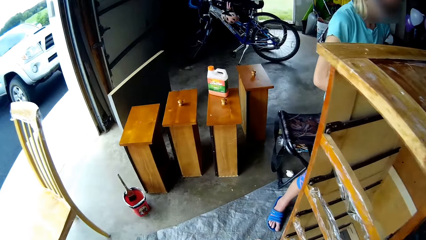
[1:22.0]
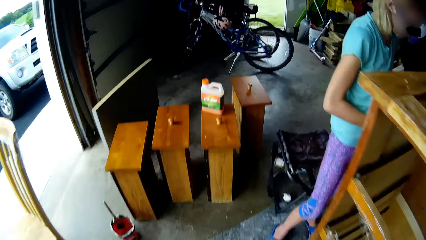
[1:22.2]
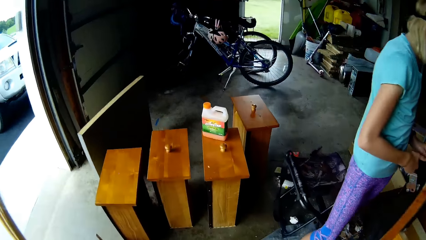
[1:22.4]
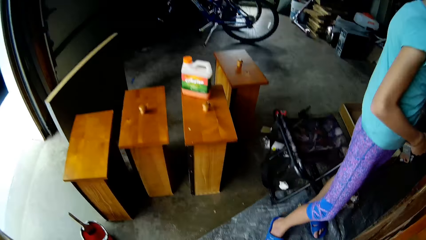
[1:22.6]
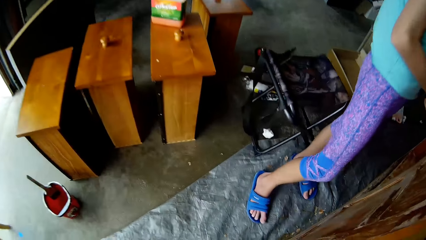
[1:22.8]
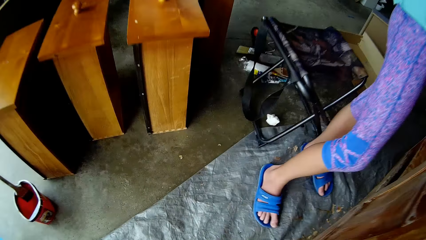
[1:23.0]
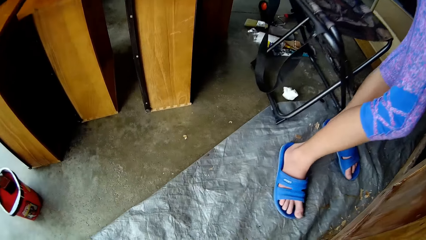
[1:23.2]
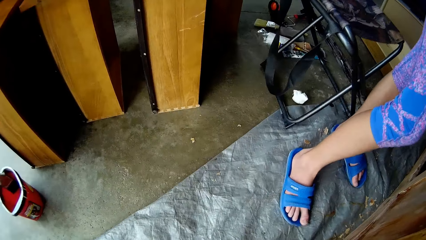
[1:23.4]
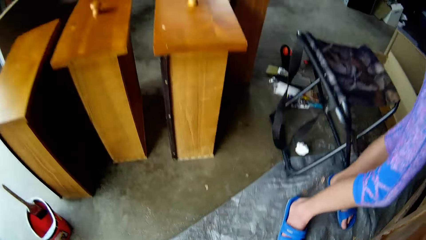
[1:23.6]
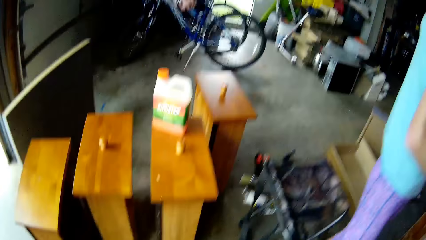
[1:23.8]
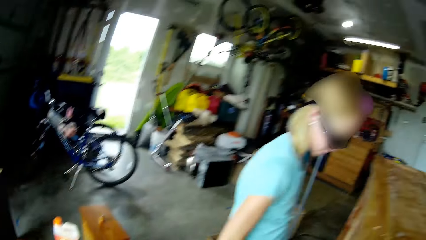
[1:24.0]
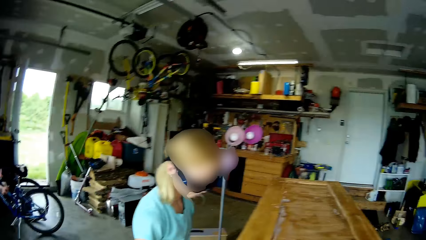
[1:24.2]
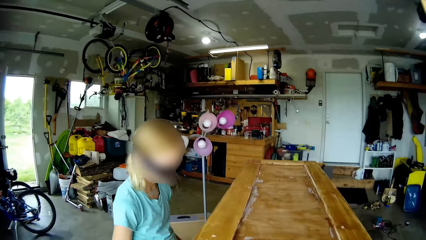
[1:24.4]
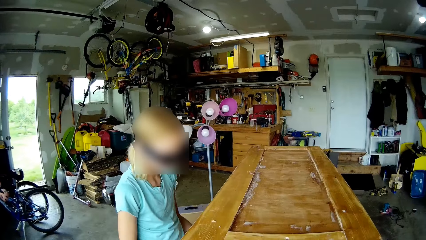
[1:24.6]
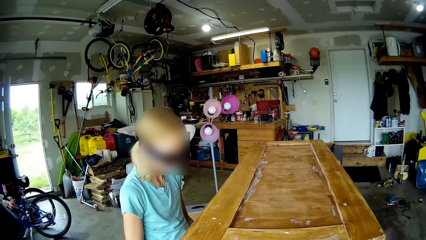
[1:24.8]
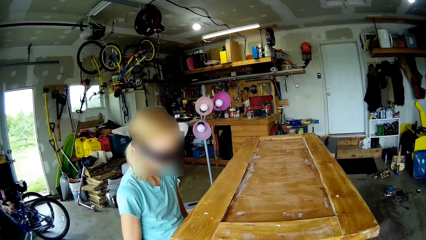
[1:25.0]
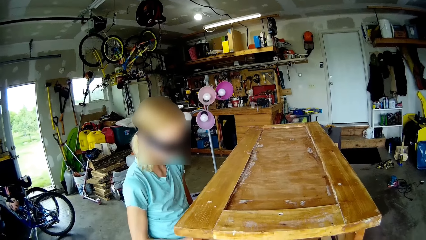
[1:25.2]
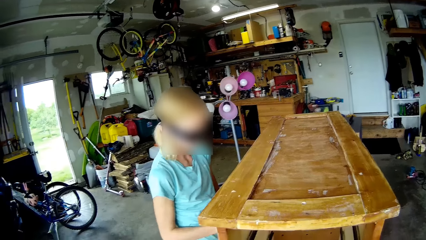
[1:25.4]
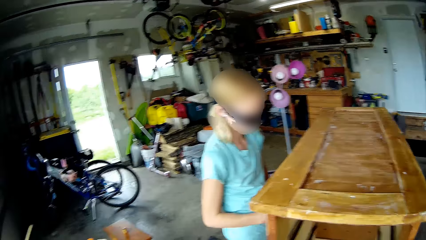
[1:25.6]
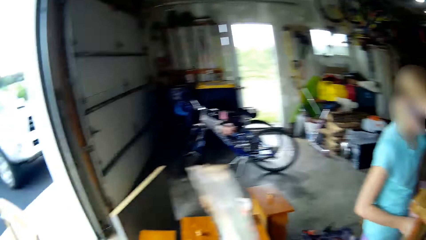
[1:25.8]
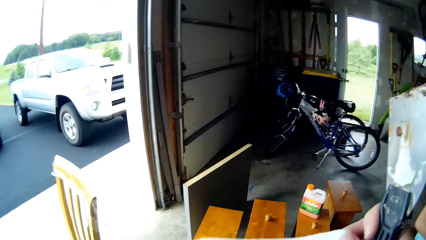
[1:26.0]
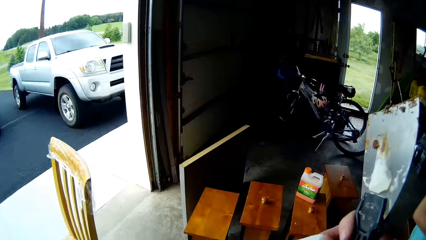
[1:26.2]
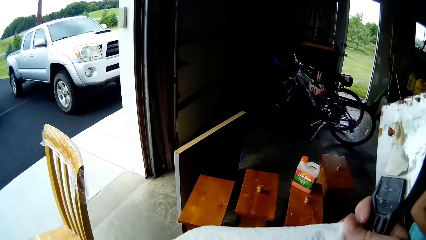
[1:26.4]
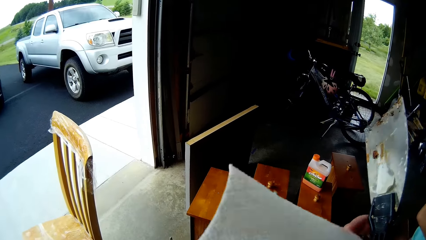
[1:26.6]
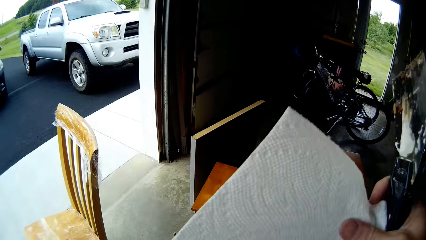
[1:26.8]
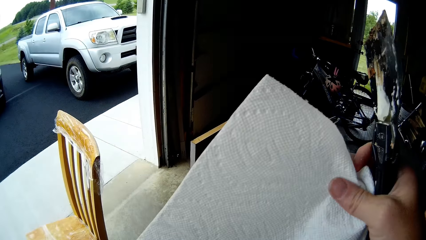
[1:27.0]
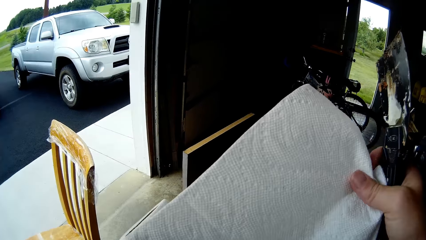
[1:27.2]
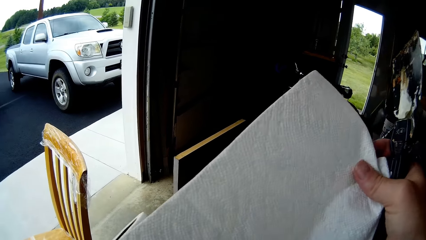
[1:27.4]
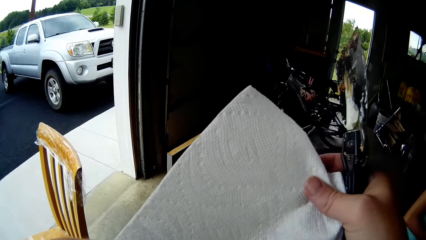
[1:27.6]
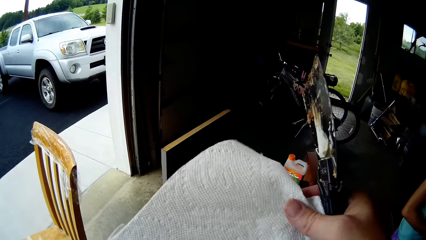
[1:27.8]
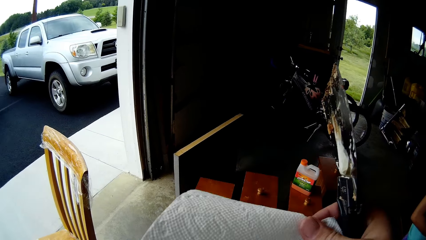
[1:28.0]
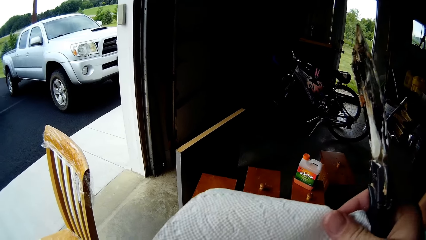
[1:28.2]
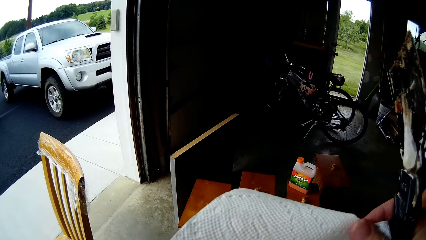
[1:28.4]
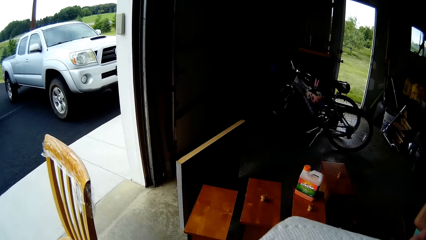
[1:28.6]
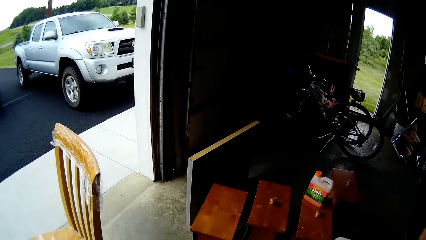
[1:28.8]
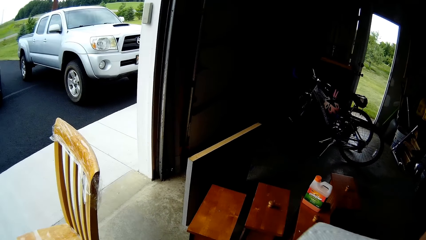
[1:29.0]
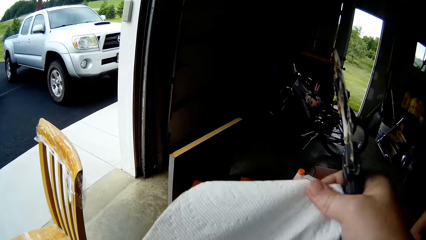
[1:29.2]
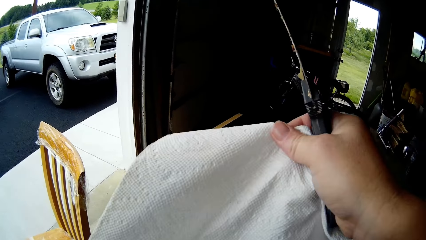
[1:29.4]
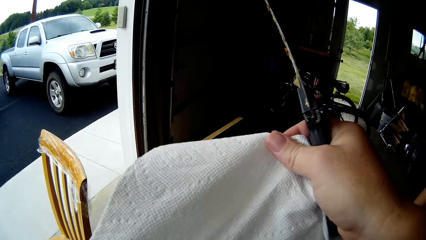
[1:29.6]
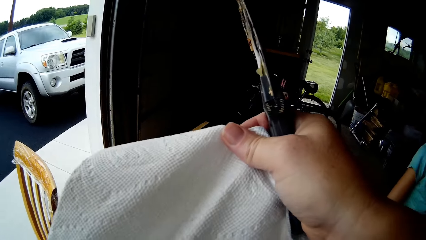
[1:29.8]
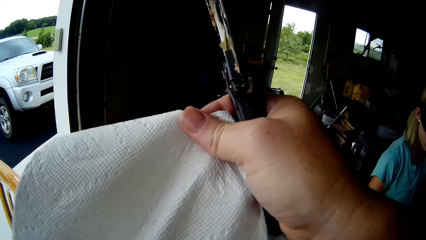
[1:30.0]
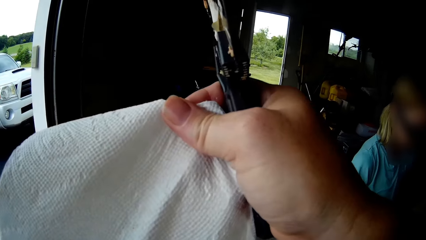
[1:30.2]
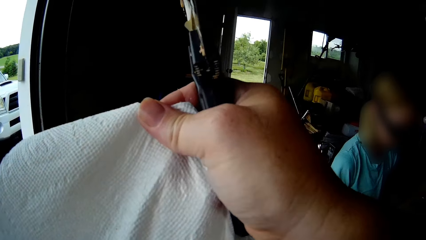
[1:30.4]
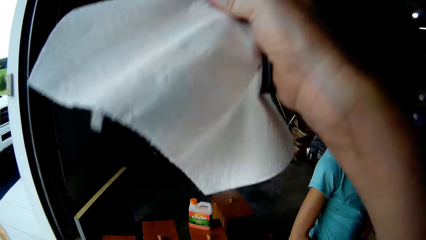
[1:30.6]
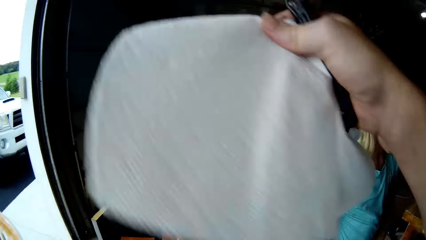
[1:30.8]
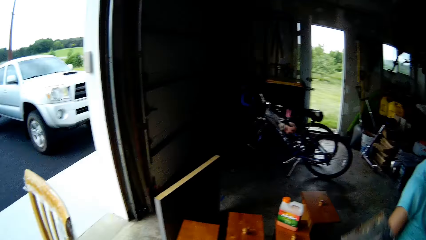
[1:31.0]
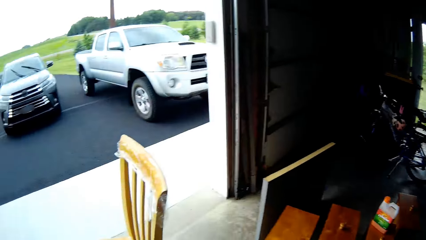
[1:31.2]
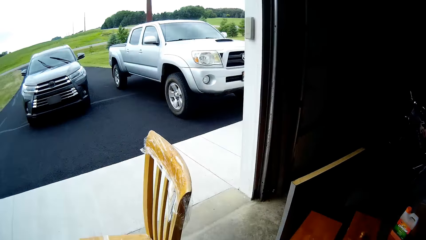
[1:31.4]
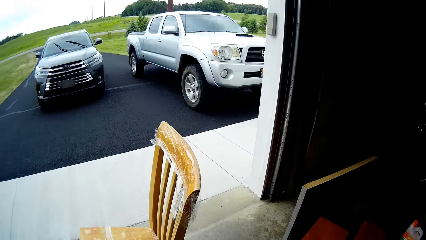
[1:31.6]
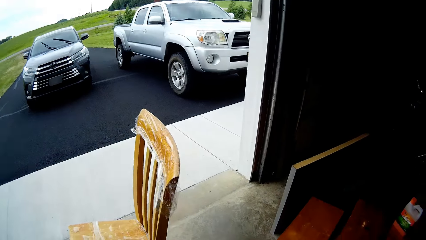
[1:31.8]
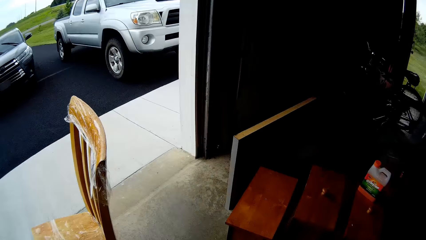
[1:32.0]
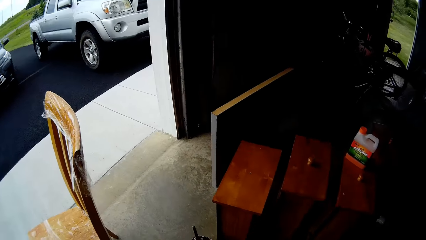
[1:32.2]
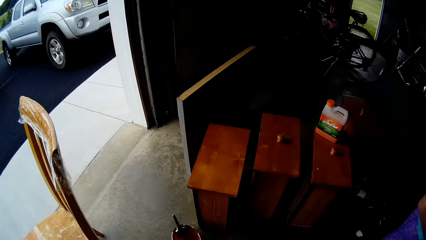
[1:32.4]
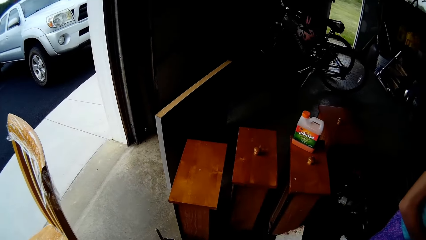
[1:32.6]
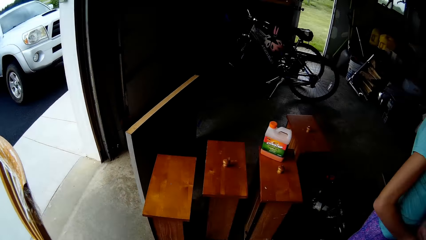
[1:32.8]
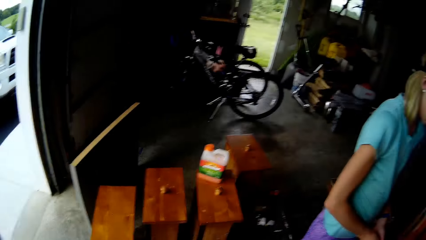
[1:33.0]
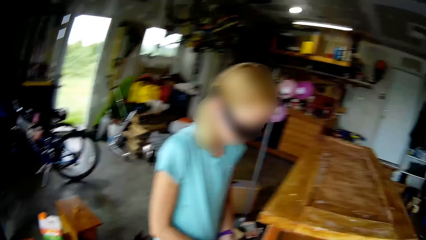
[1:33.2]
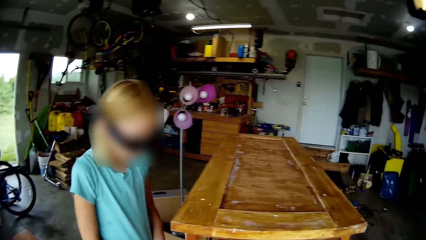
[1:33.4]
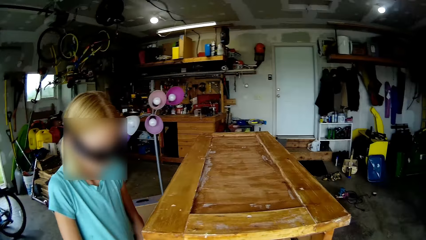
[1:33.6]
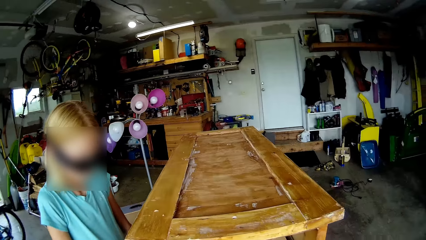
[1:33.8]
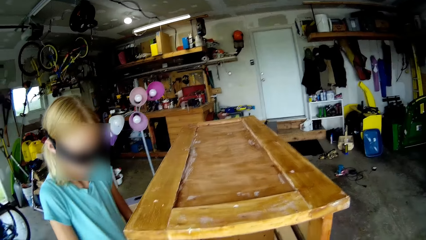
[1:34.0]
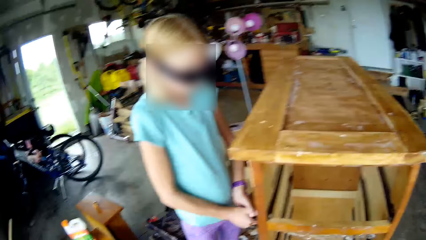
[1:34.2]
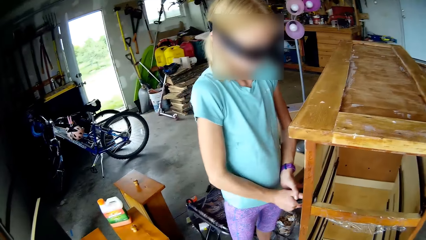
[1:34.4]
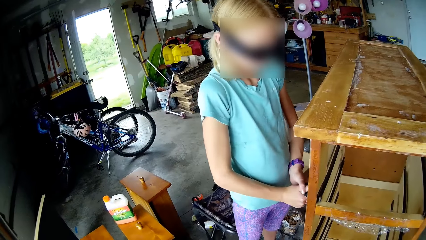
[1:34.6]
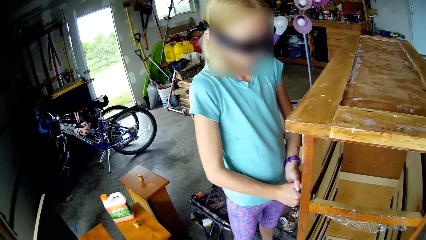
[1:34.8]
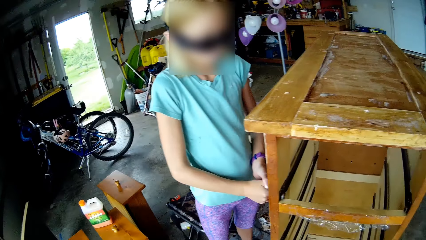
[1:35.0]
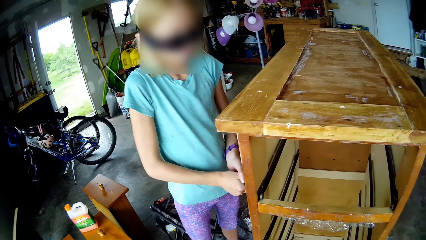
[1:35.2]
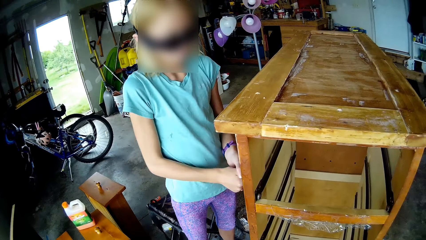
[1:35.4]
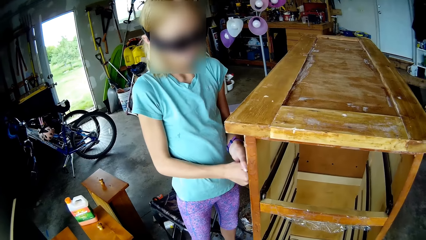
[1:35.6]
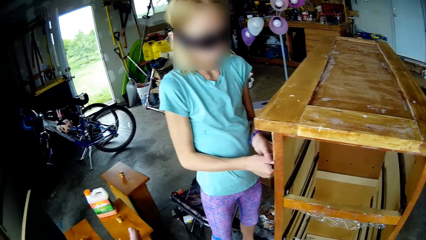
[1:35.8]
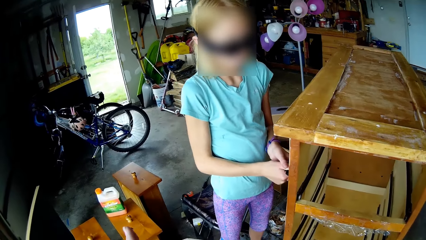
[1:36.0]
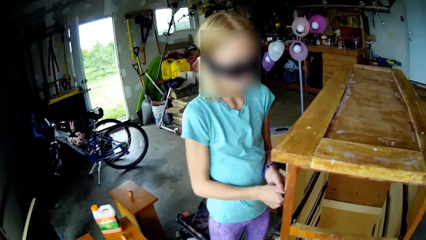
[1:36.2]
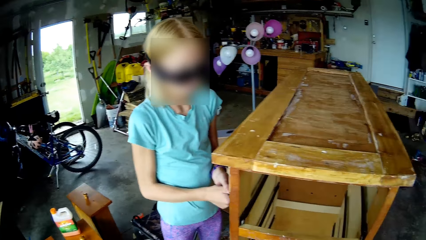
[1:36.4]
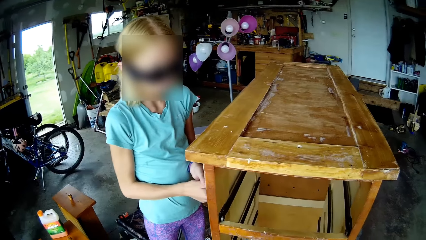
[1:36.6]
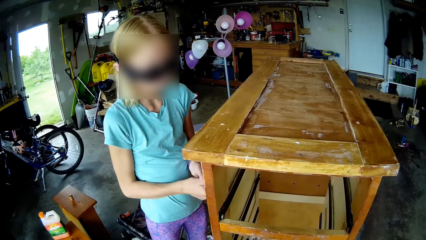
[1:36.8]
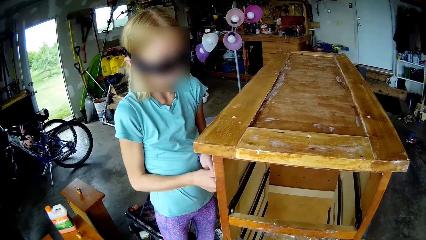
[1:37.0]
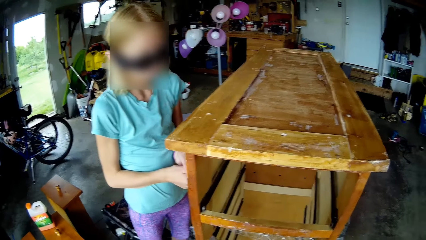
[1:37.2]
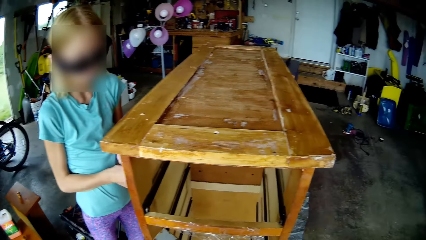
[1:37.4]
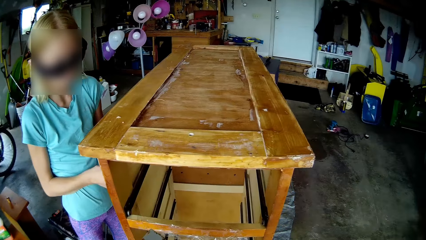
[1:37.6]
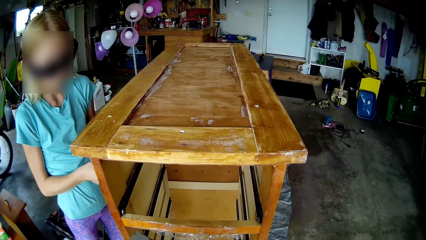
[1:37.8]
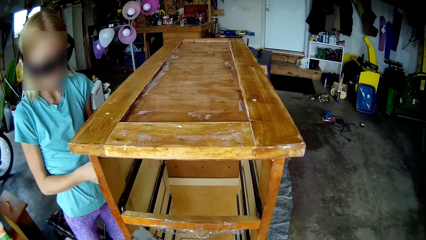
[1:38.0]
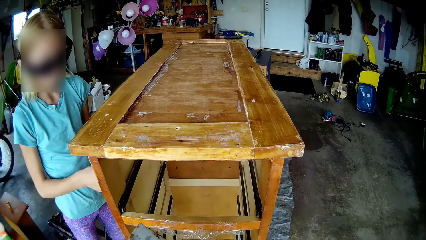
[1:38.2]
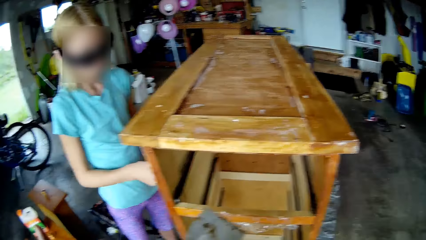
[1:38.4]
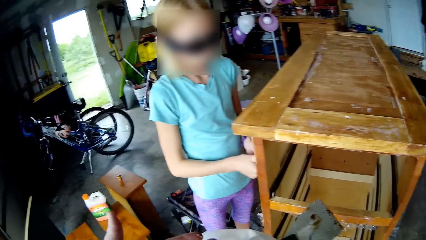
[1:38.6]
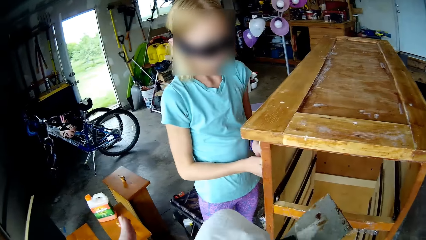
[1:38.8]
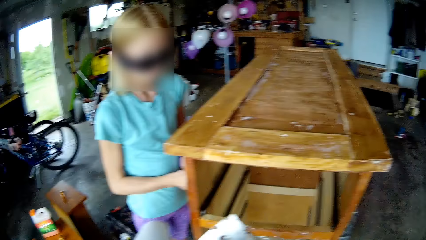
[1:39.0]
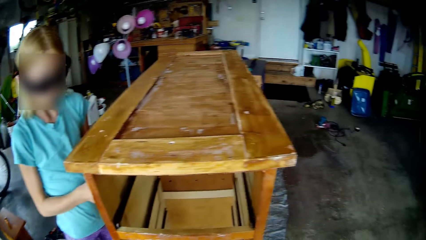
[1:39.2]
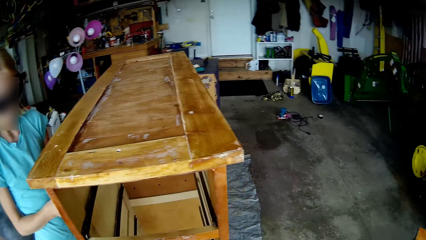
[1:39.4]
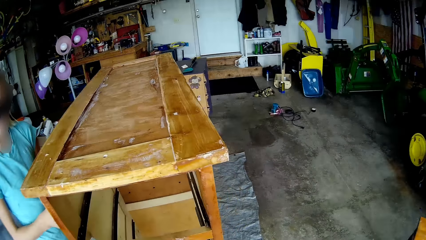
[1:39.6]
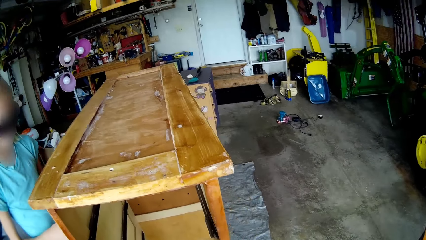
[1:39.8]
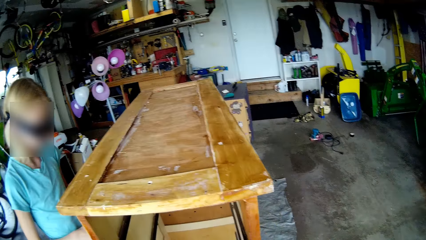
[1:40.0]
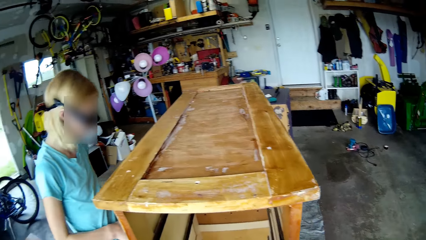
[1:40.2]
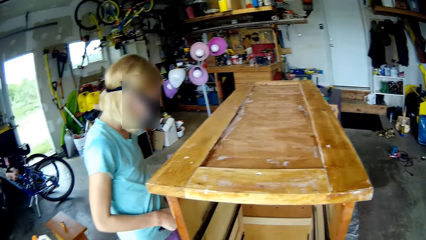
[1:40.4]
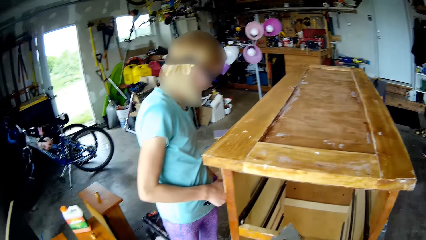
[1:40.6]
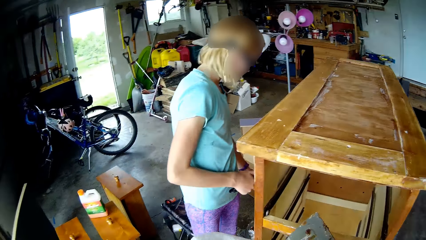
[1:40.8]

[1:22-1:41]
The camera wearer walks forward, looks around, bends forward, and stands up. They hold a serviette and the scraper. They grab serviettes. They cut a piece of the serviette, look around, and speak. A person scrapes out paint from the cupboard and works on furniture. The camera wearer laughs and looks around.
